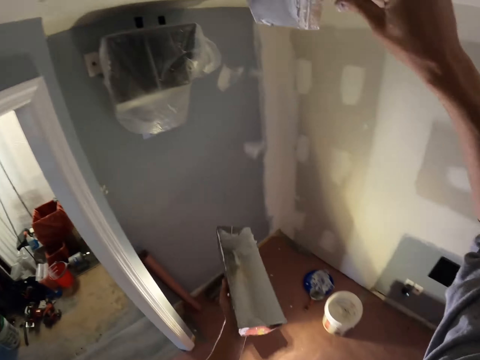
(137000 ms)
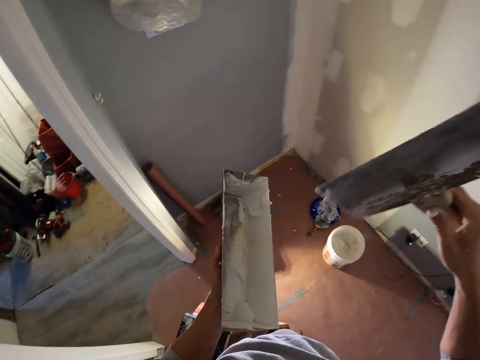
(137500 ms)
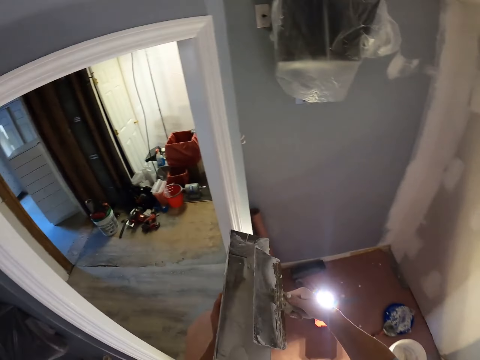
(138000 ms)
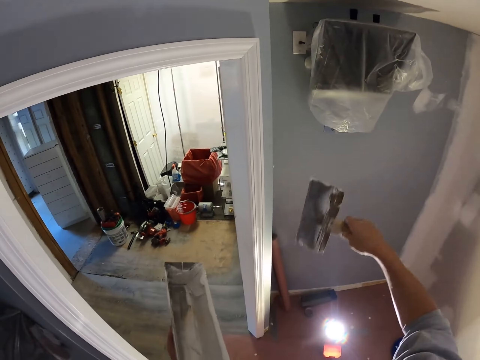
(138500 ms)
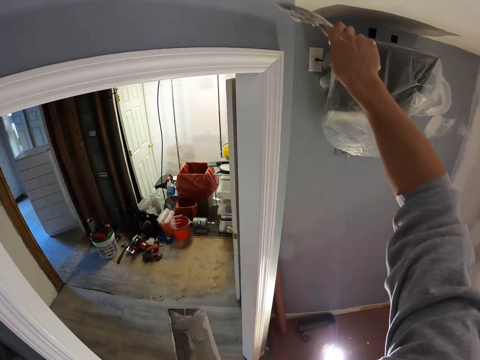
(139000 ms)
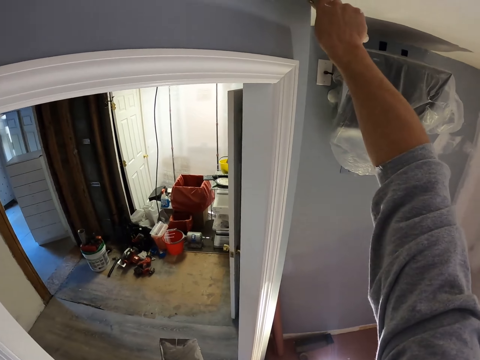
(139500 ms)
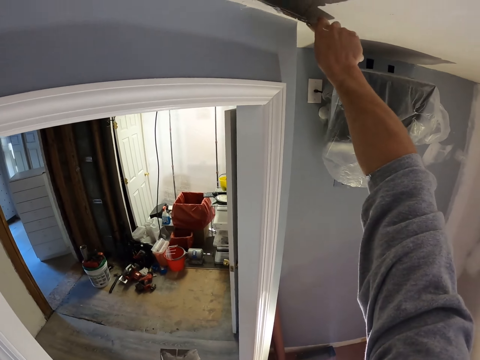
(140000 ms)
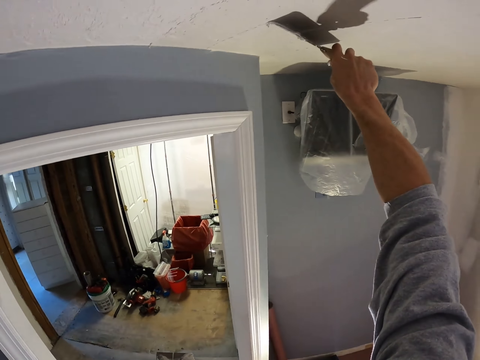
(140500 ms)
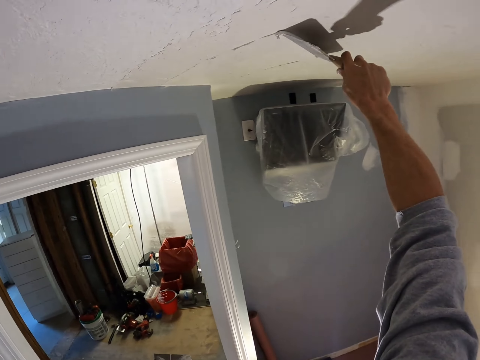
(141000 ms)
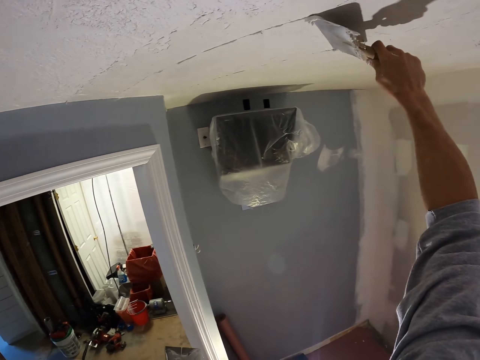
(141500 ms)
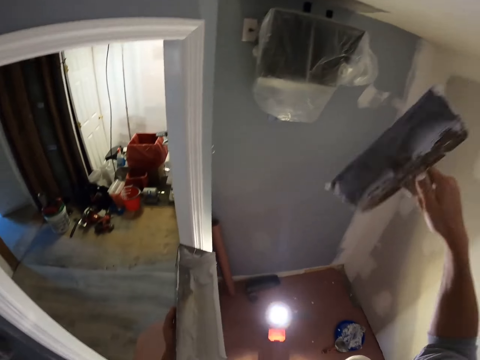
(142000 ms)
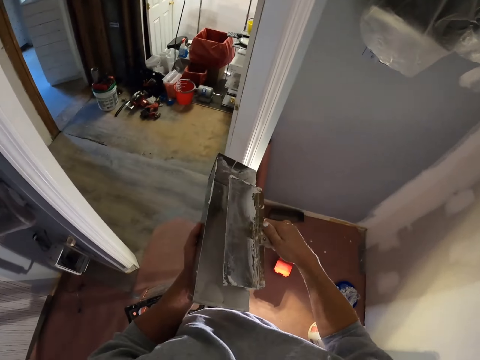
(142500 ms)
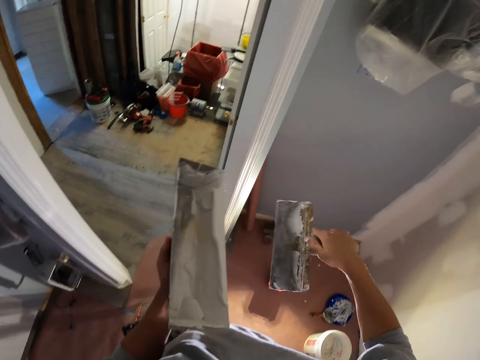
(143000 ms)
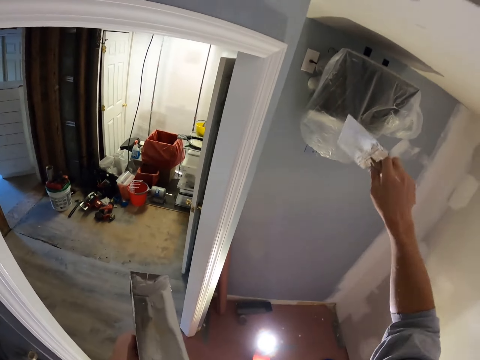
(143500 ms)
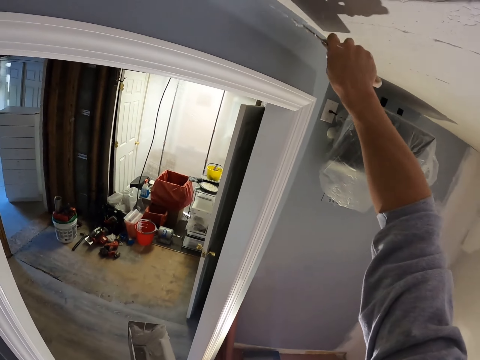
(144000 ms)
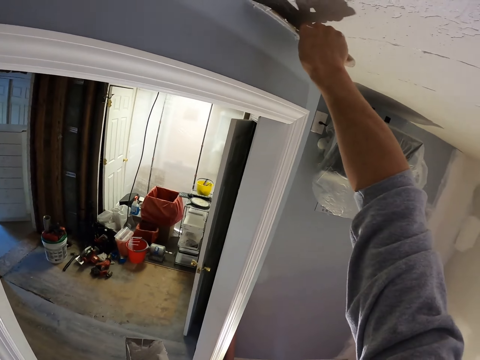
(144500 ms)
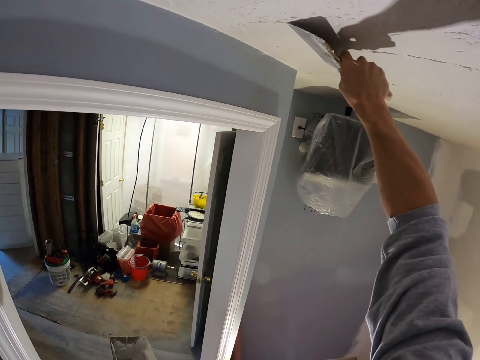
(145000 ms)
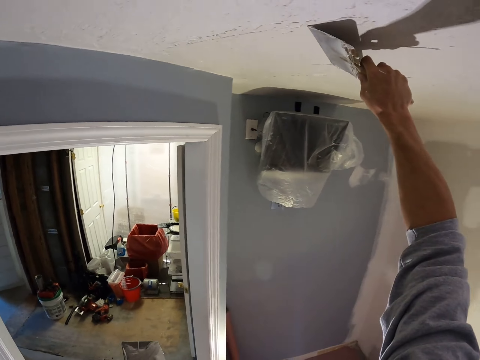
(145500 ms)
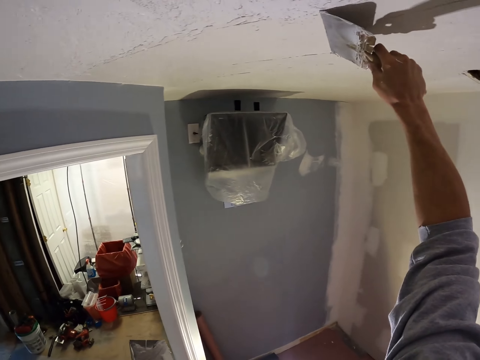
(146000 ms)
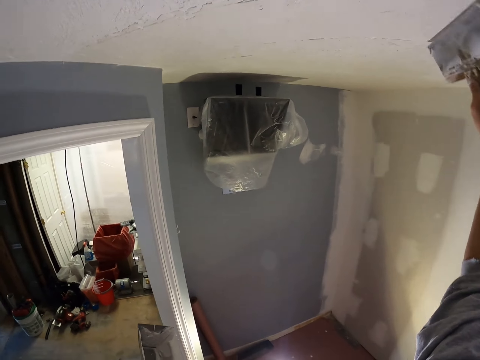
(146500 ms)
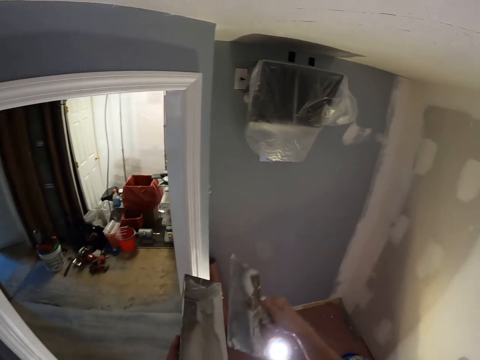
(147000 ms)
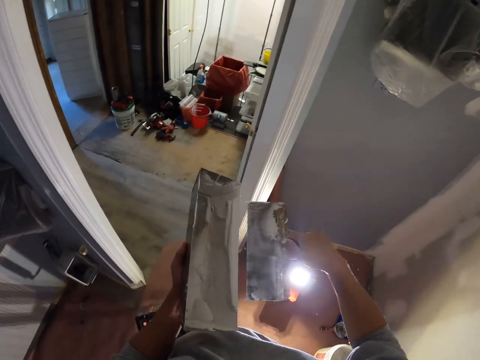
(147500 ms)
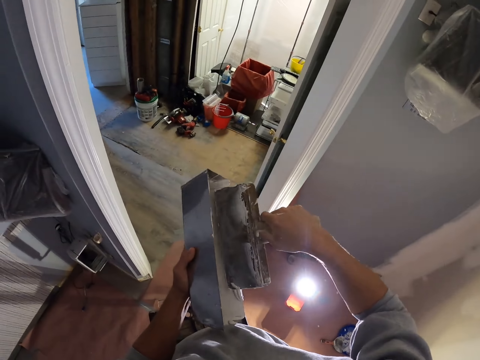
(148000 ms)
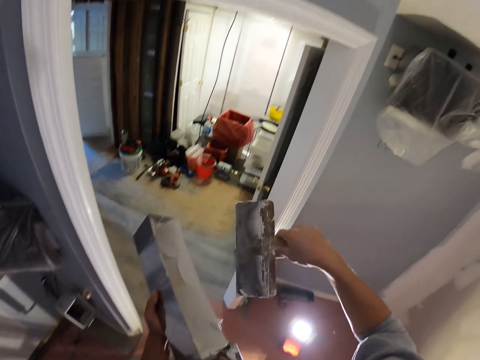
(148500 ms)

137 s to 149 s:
The camera wearer swings the right hand. They remove paint from the foam paint brush. They wipe the taping knife on the mud pan. They swing the right hand. They paint the wall using the foam paint brush. They skim coat the ceiling. They remove paint from the foam paint brush. They wipe the taping knife on the mud pan. They swing the right hand. They paint the wall using the foam paint brush. They skim coat the ceiling. They swing the right hand. They wipe the taping knife on the mud pan. They remove paint from the foam paint brush.

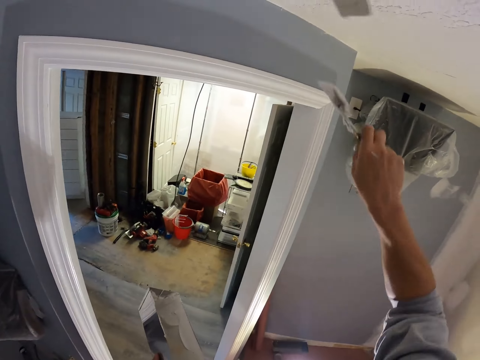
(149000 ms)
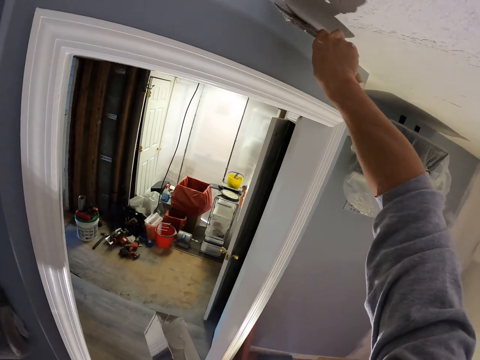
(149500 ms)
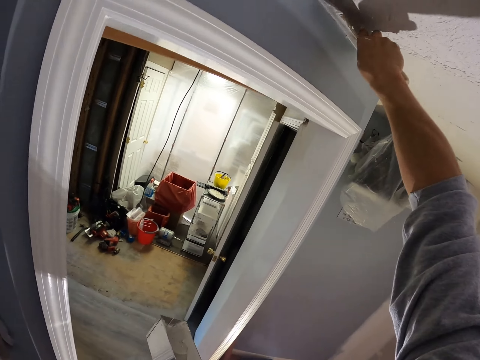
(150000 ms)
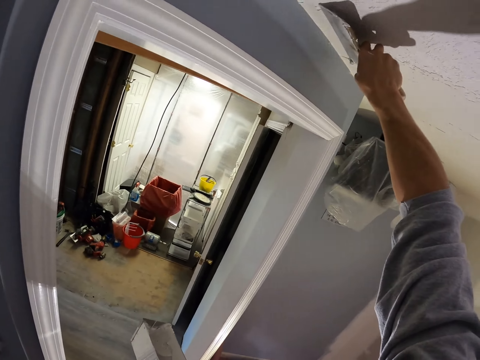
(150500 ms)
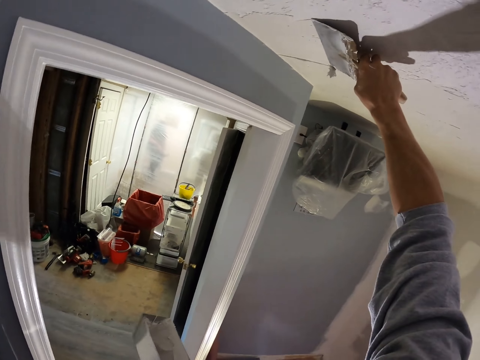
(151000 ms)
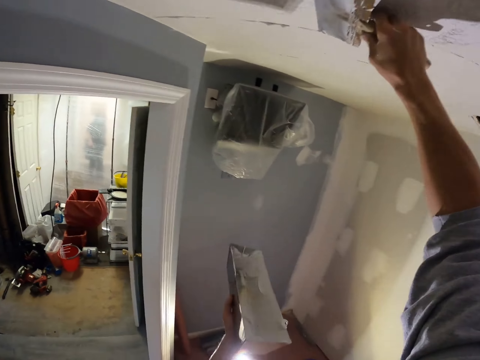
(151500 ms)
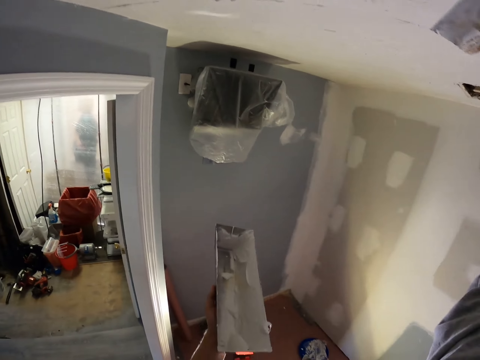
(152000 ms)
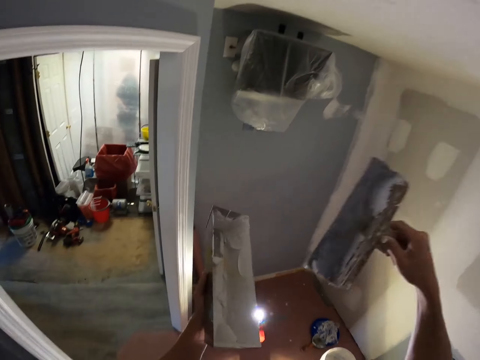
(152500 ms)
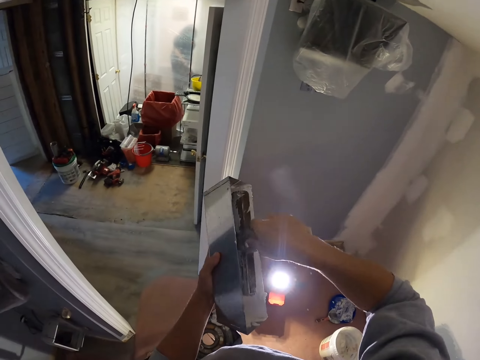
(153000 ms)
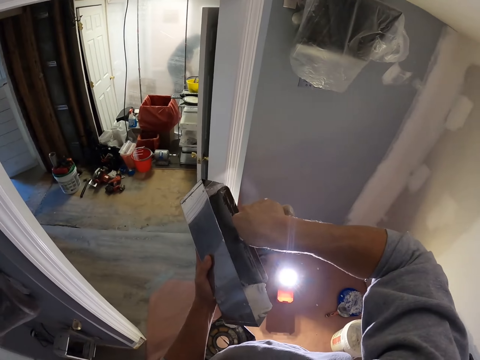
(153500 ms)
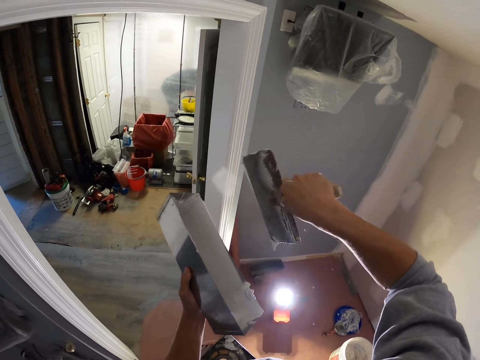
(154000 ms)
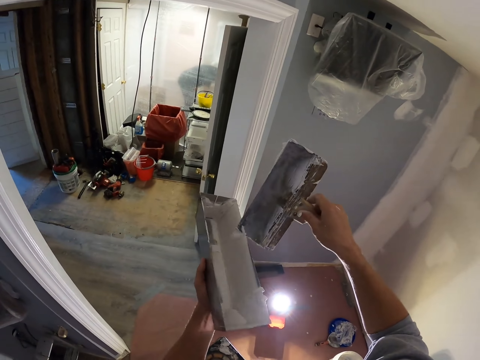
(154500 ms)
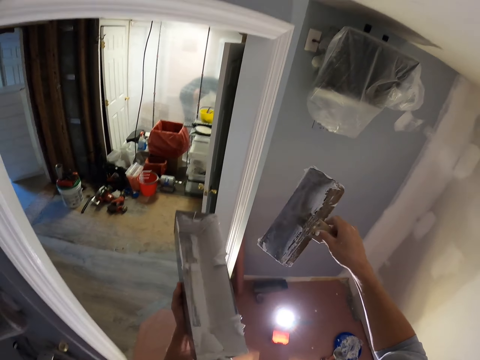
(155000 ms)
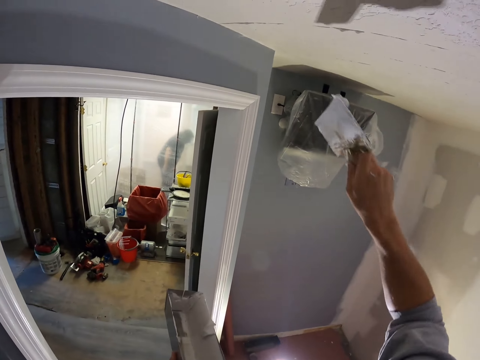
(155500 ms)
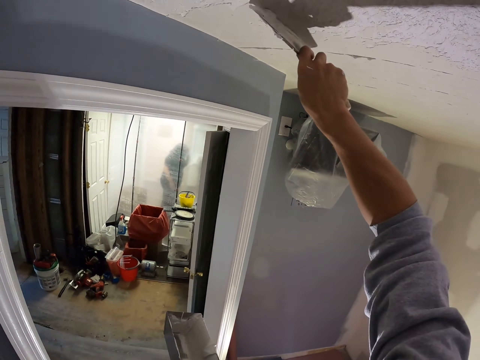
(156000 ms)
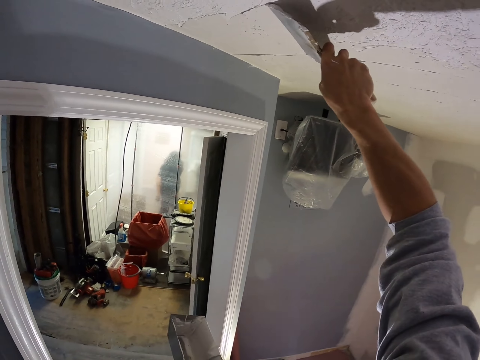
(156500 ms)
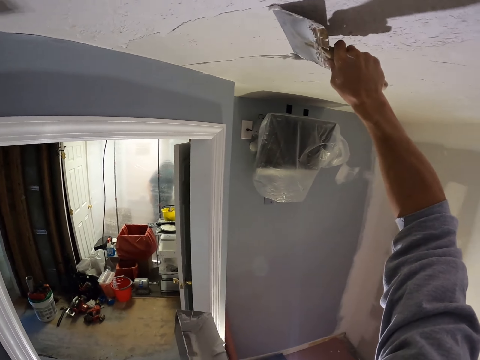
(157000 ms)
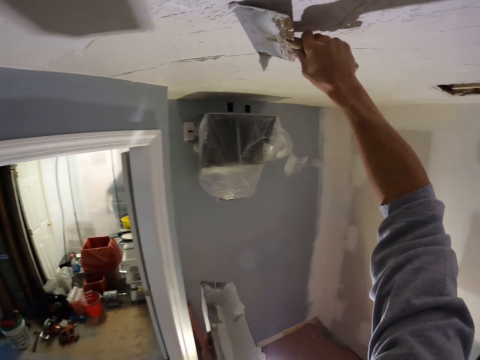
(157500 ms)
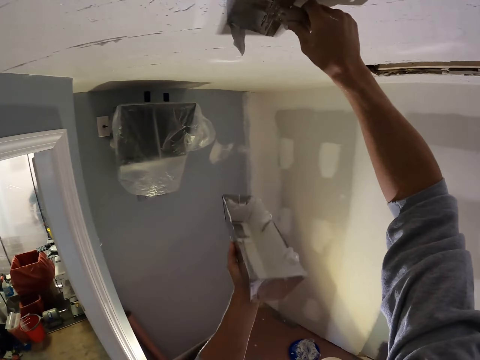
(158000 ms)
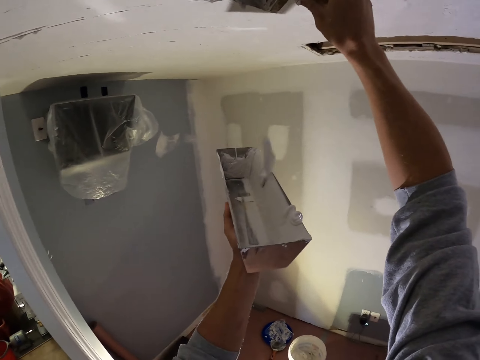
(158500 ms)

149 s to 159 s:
The camera wearer swings the right hand. They skim coat the ceiling. They paint the wall using the foam paint brush. They swing the right hand. They scoop the joint compound. They dip the foam paint brush in the plastic container. They swing the right hand. They paint the wall using the foam paint brush. They skim coat the ceiling.

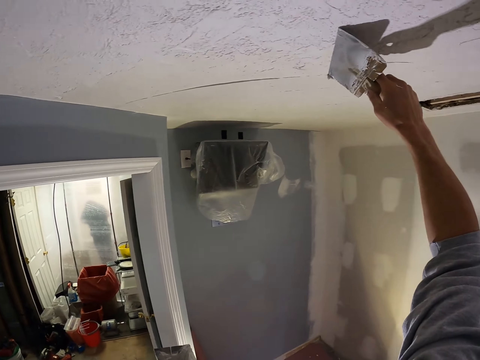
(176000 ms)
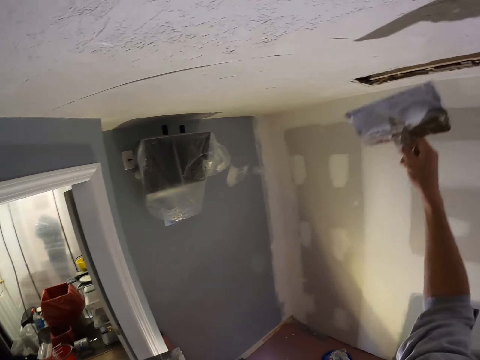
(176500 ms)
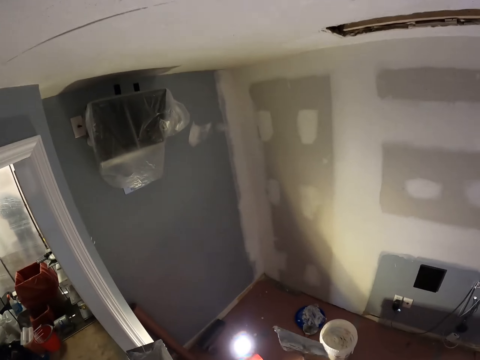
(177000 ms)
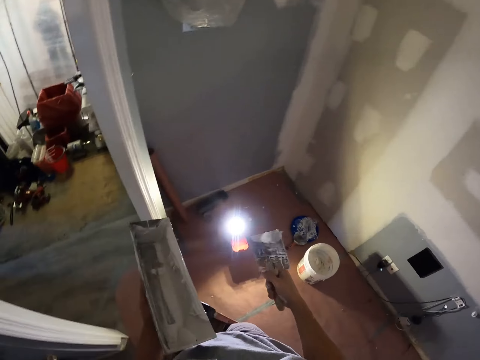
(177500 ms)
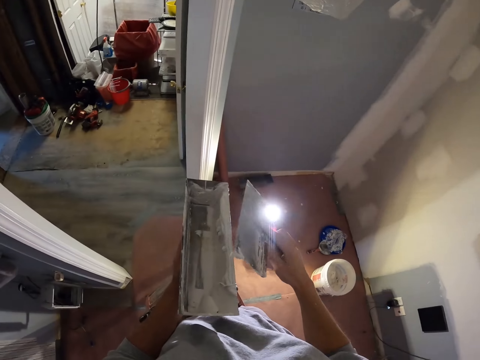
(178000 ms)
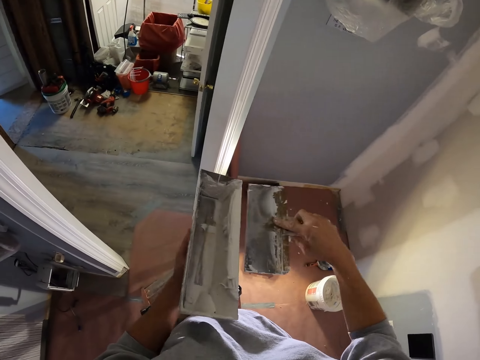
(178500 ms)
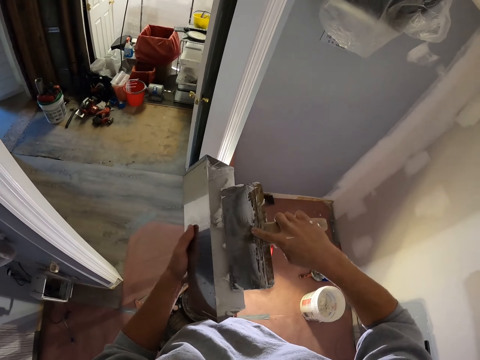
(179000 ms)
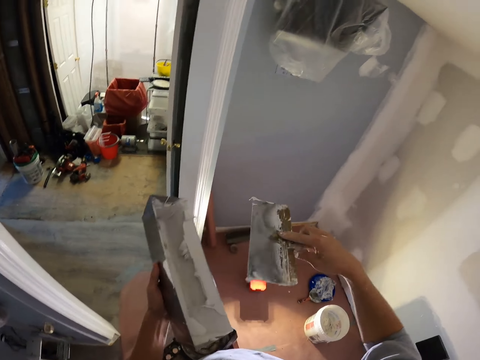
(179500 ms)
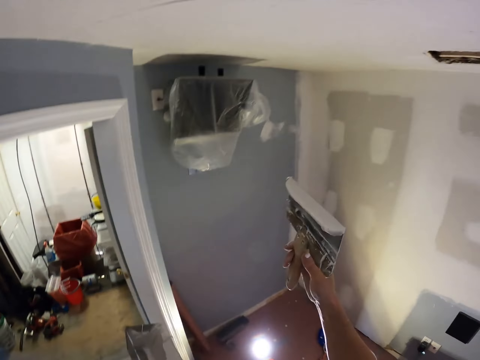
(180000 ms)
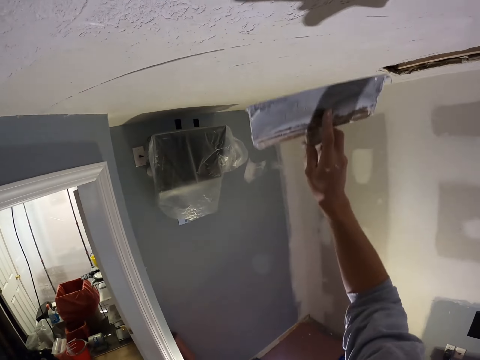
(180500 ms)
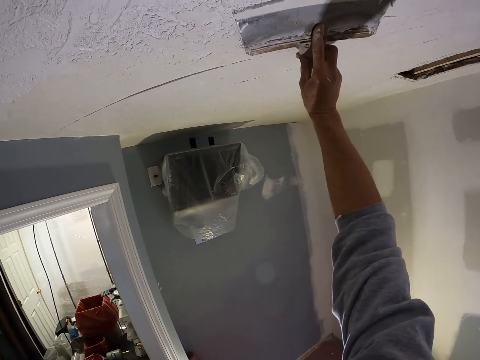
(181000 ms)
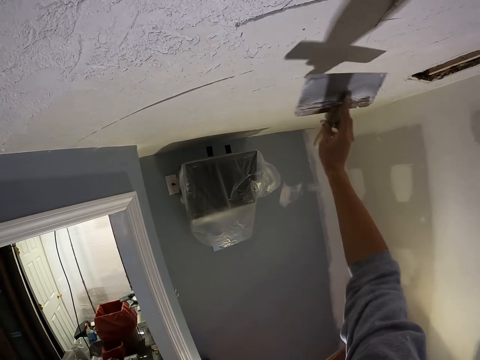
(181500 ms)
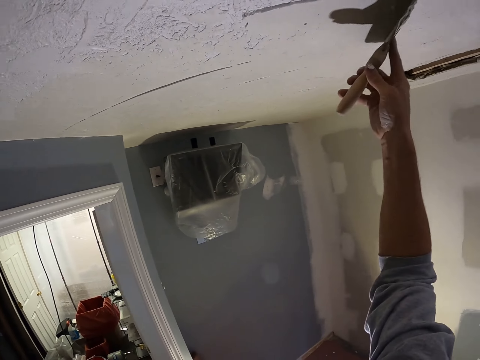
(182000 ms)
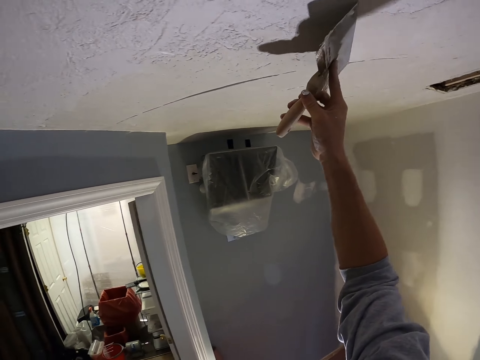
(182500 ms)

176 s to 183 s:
The camera wearer swings the right hand. They remove paint from the foam paint brush. They wipe the taping knife on the mud pan. They swing the right hand. They paint the wall using the foam paint brush. They skim coat the ceiling.
